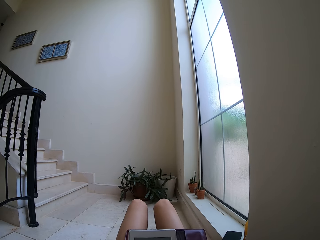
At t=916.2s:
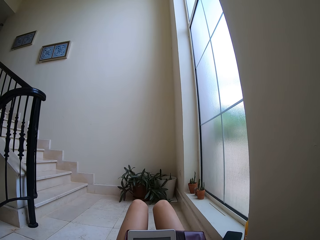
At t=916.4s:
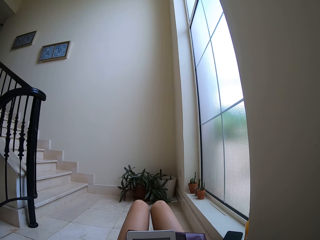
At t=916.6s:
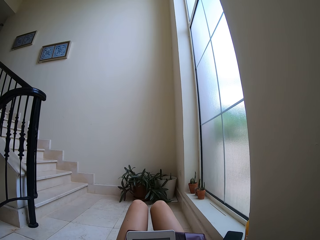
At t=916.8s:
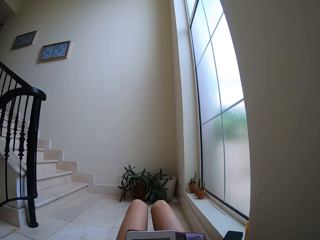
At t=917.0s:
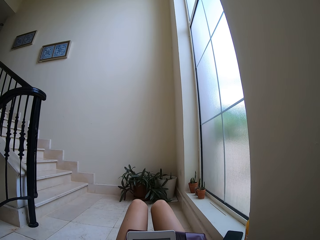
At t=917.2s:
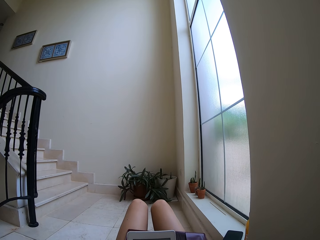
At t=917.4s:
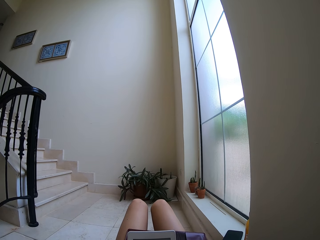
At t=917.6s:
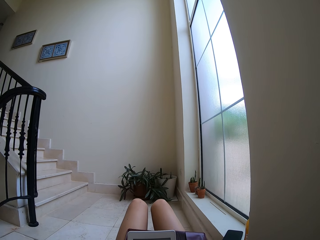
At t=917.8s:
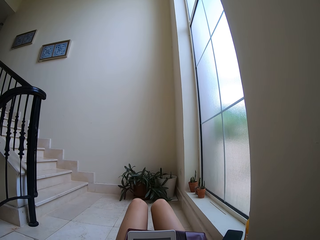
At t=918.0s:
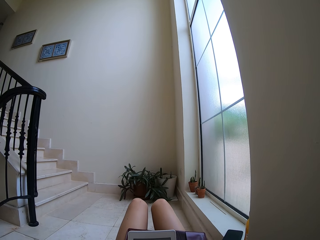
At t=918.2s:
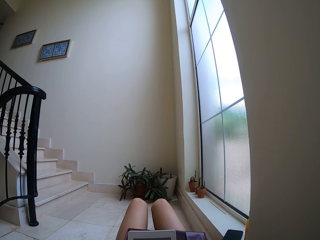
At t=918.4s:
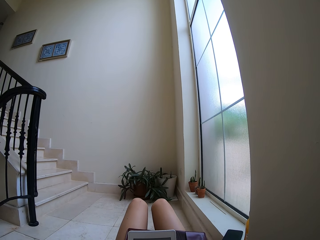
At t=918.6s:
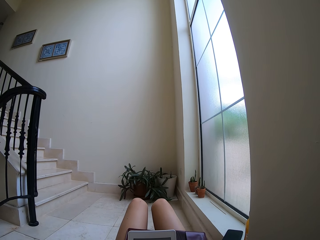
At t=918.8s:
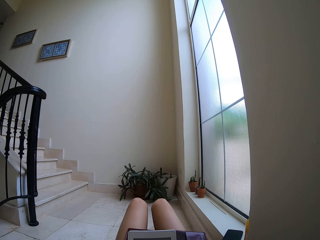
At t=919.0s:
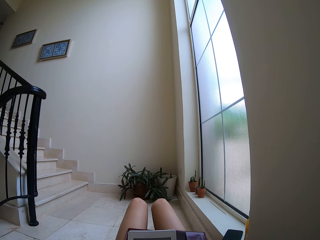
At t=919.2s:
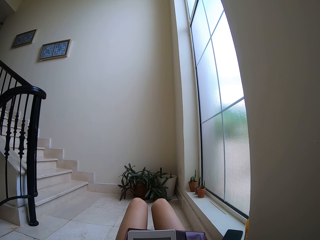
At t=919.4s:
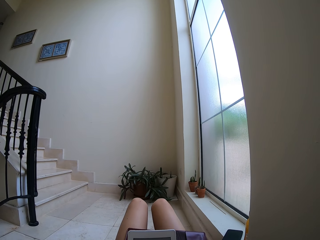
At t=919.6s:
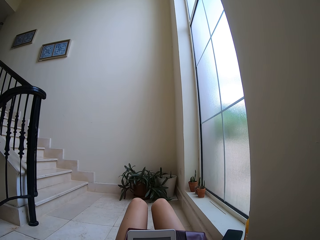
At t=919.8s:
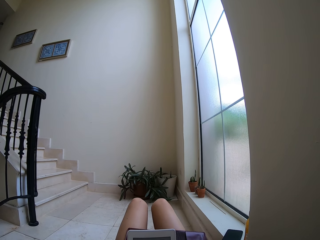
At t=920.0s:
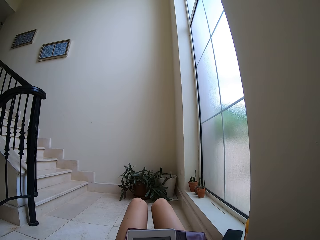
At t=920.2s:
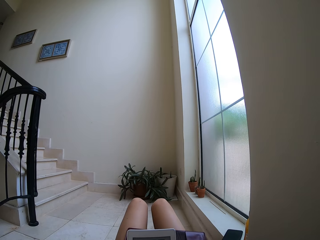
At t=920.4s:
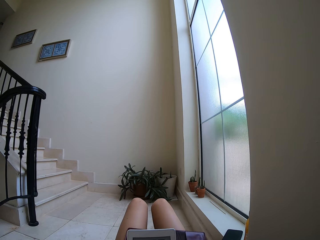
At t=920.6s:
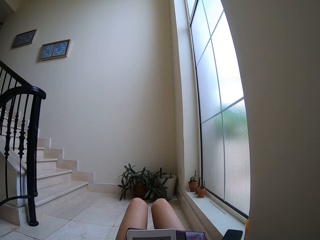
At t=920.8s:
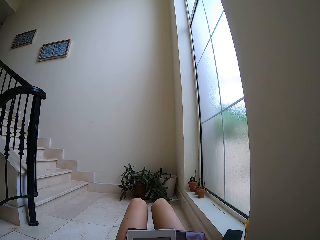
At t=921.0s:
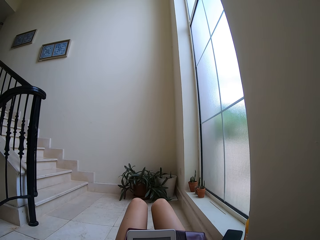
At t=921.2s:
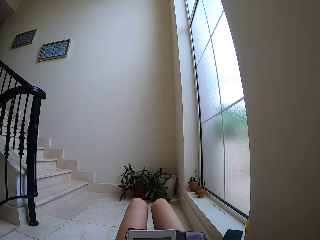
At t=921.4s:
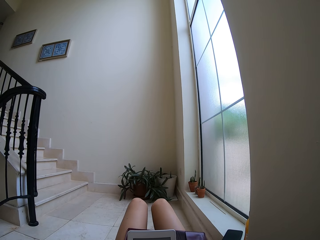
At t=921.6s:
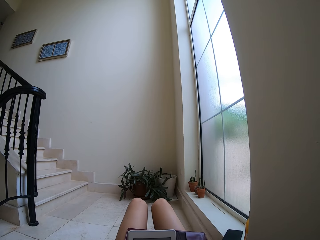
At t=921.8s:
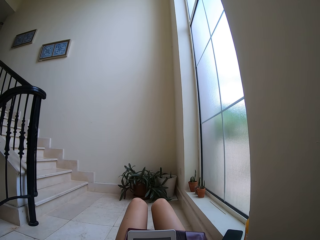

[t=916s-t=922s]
The camera wearer moves the right leg.

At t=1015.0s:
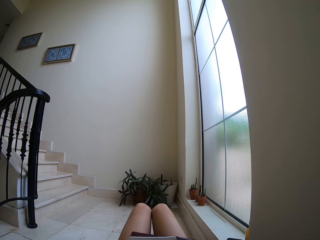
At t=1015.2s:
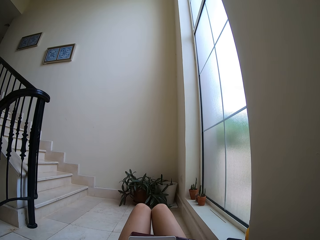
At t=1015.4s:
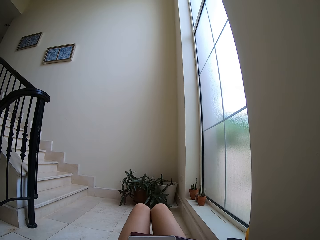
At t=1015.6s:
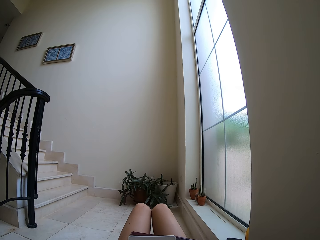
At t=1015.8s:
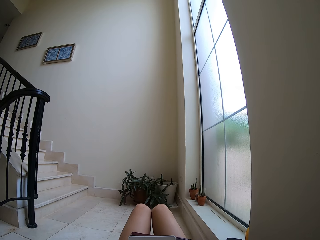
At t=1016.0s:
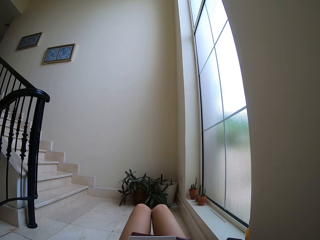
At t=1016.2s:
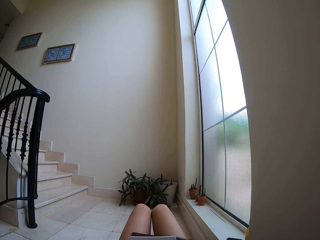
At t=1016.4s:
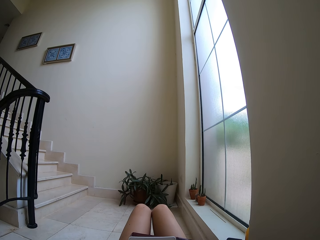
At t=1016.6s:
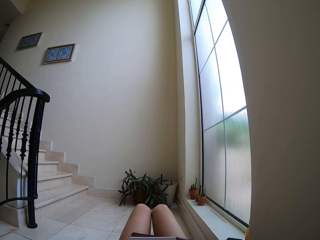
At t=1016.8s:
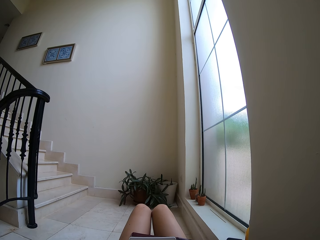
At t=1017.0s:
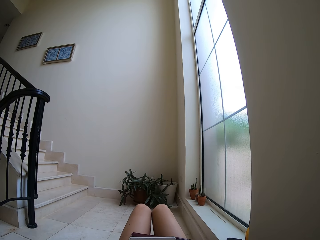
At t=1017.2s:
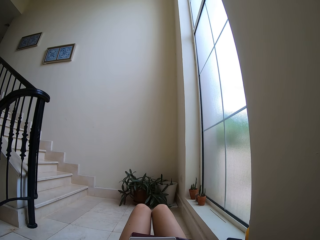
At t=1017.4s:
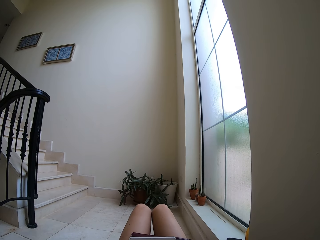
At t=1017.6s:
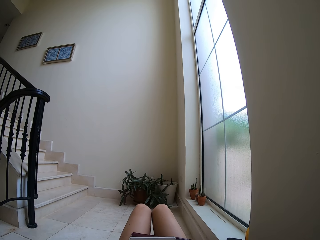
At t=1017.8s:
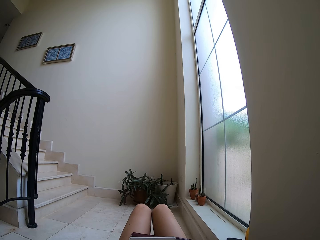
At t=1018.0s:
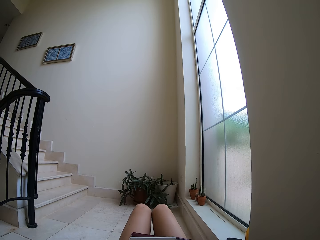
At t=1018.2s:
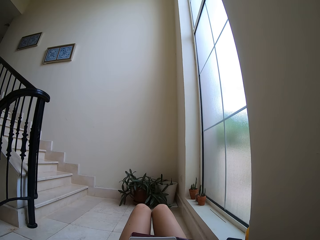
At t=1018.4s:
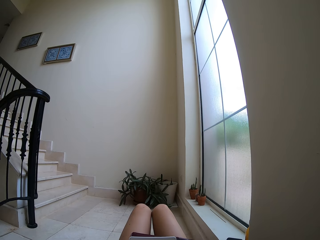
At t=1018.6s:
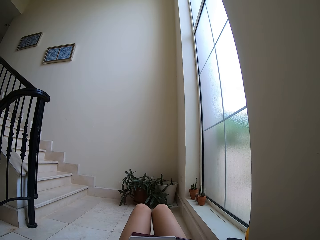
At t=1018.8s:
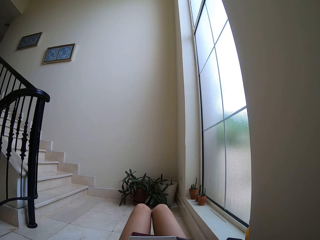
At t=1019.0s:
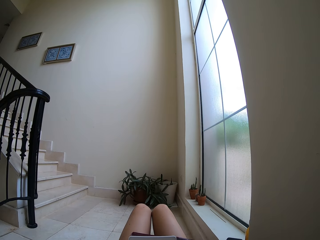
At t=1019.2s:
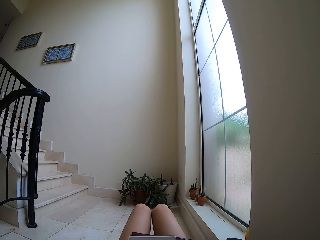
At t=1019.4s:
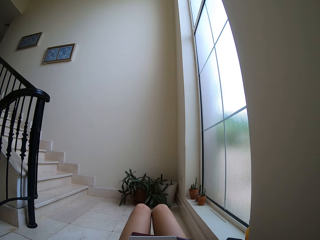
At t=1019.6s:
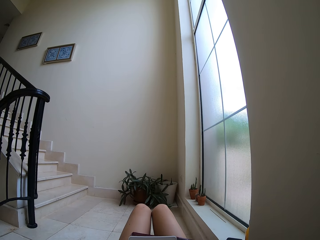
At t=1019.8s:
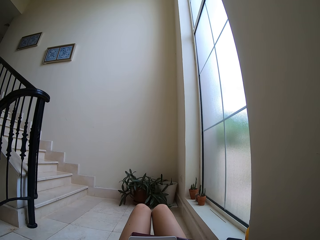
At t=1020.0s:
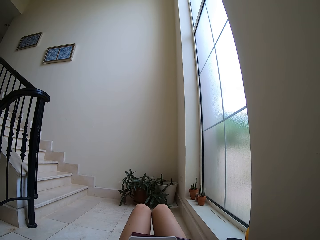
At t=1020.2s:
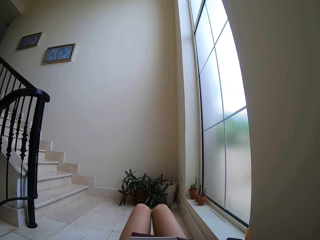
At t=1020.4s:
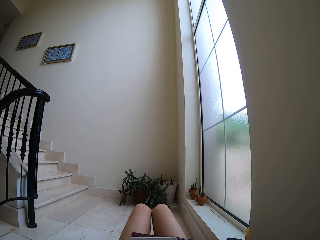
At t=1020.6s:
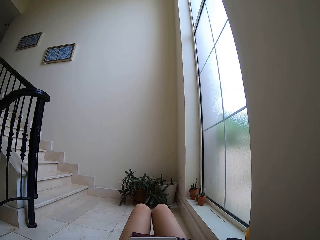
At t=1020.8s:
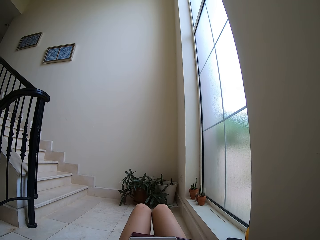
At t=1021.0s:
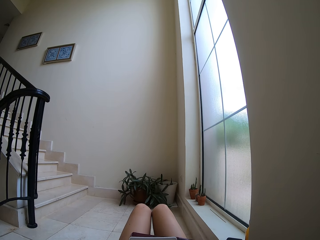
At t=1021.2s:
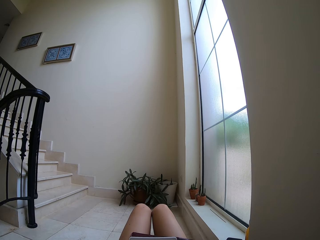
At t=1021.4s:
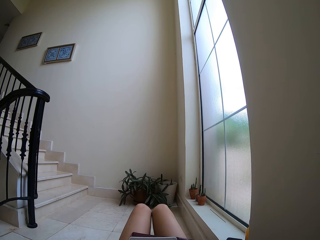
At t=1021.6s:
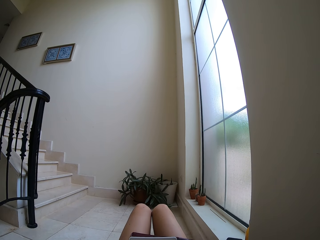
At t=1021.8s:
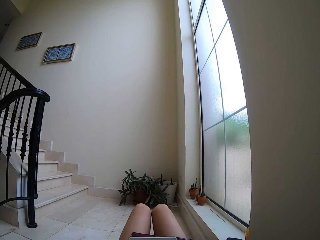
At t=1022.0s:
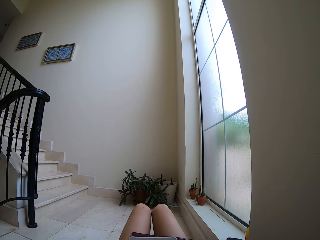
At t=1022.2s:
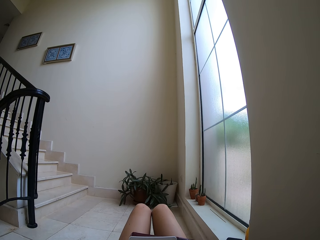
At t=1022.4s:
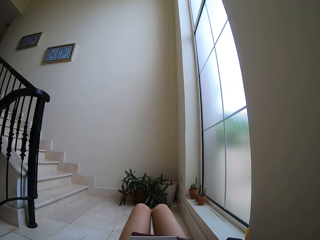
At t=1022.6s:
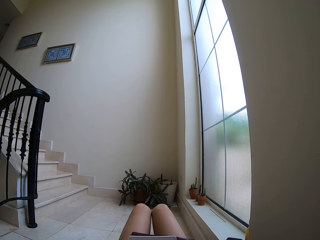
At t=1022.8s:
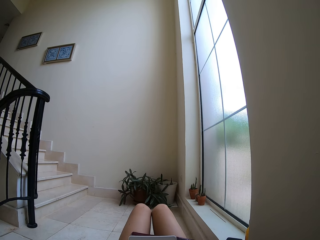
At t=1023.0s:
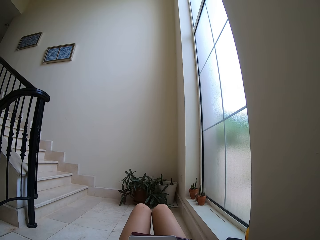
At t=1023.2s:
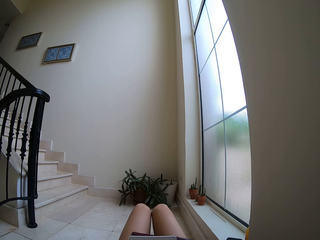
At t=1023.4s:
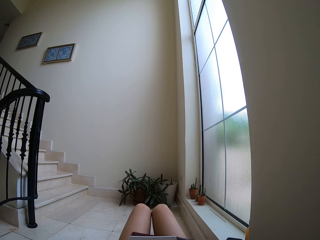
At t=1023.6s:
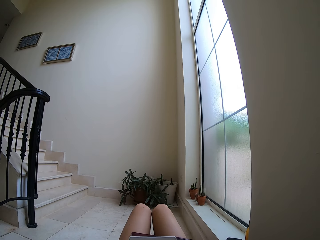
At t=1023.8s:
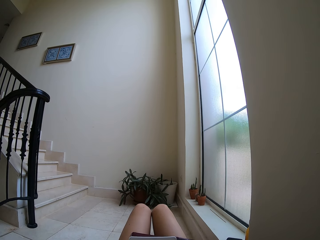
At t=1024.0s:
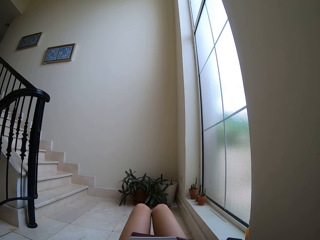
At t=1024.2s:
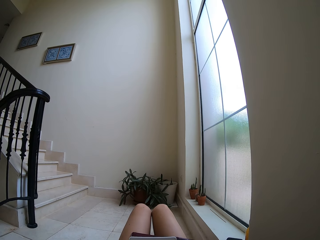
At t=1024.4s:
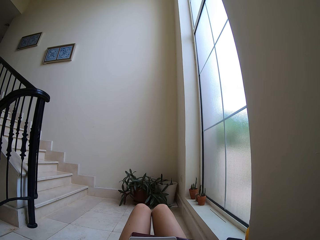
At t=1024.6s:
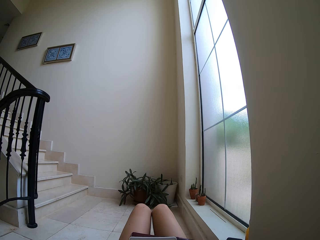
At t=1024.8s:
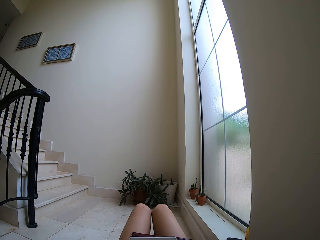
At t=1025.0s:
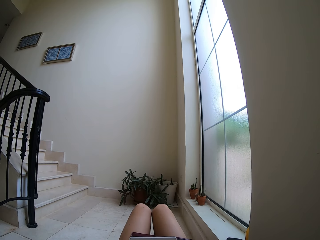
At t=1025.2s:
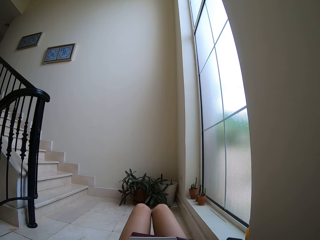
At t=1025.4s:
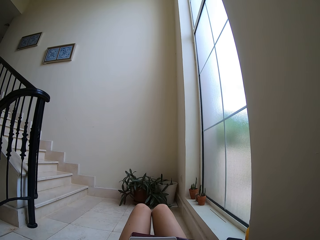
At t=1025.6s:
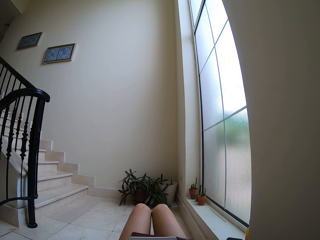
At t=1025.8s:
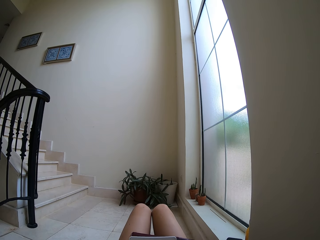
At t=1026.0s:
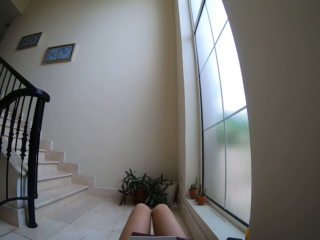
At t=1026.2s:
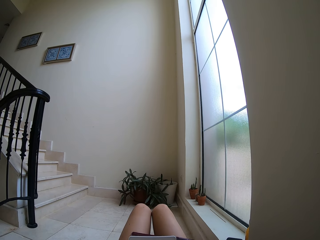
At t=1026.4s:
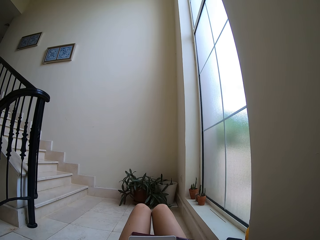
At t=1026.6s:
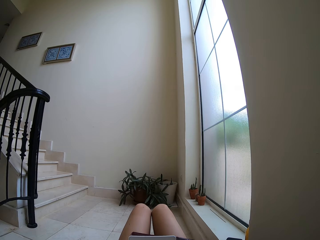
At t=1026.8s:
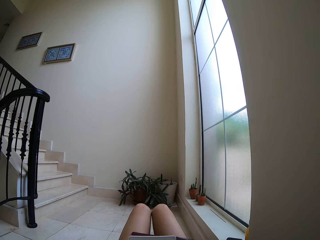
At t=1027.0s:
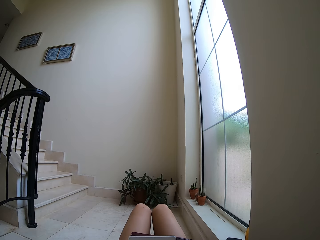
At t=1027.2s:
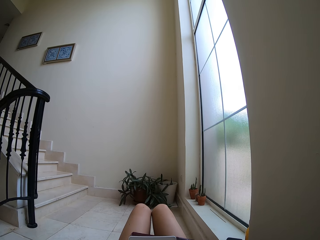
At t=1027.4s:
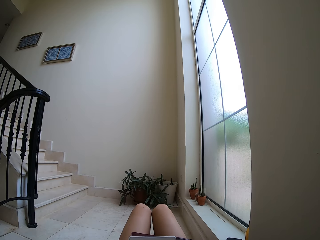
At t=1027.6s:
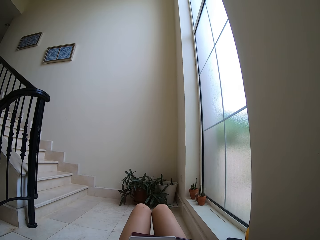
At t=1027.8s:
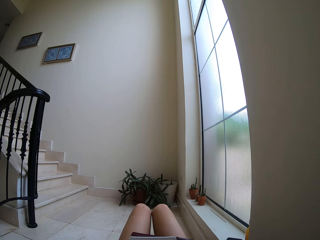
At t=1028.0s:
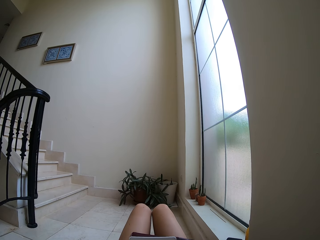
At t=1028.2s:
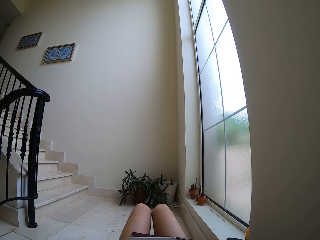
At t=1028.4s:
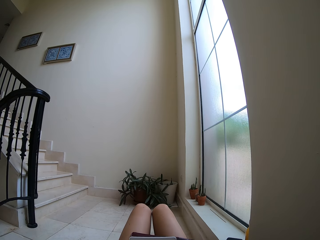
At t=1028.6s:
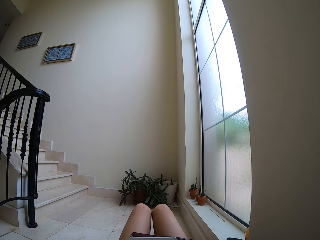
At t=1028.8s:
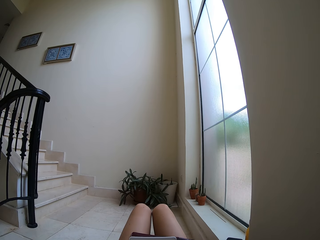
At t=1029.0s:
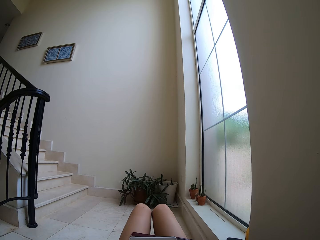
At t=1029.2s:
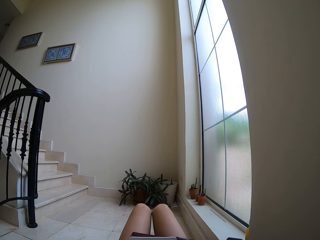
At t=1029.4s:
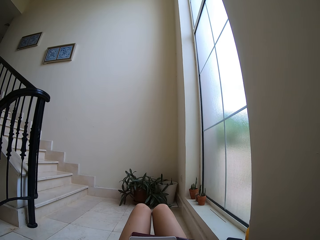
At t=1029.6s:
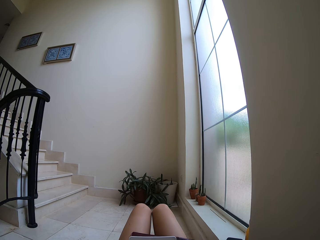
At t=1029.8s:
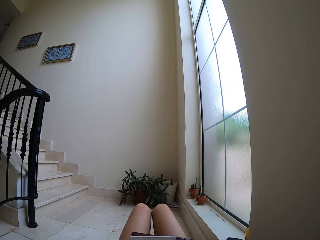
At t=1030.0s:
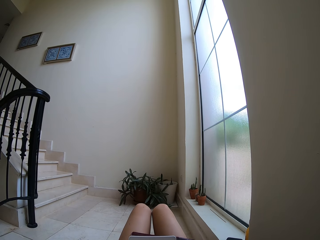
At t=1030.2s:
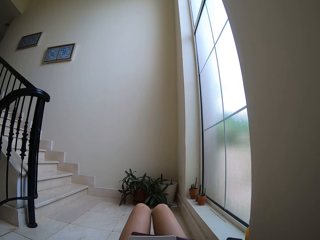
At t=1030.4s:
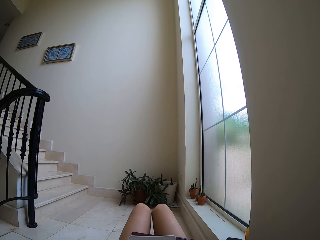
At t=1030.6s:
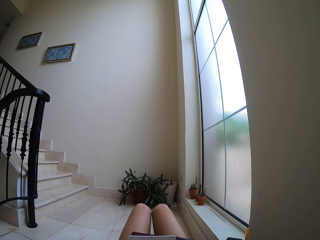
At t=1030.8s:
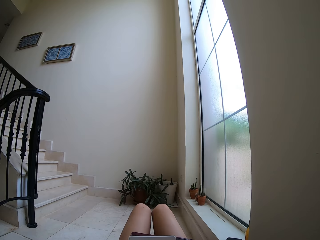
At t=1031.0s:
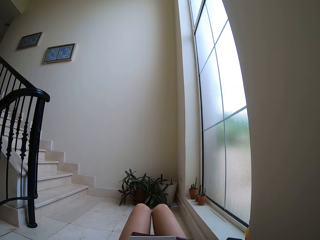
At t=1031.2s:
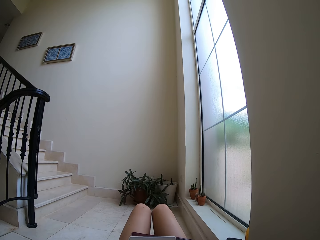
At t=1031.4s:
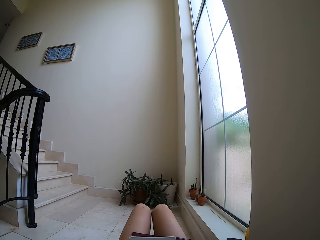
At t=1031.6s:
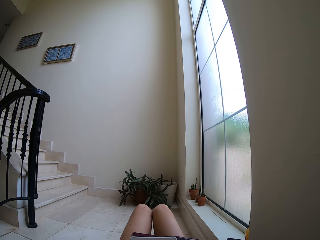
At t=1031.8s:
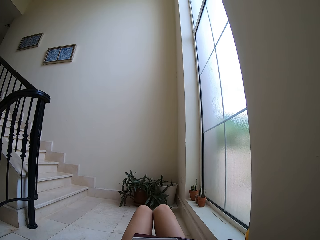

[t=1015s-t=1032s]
The camera wearer moves the legs.
